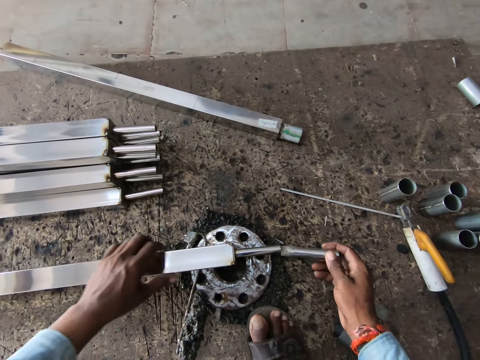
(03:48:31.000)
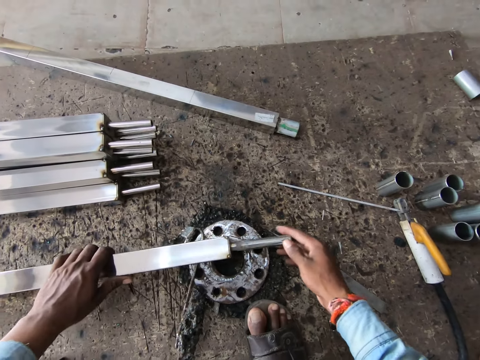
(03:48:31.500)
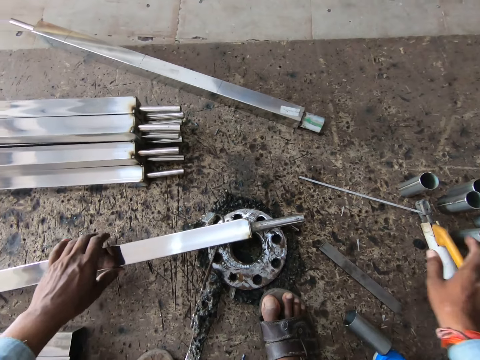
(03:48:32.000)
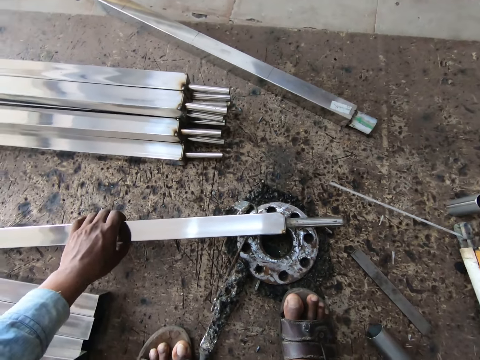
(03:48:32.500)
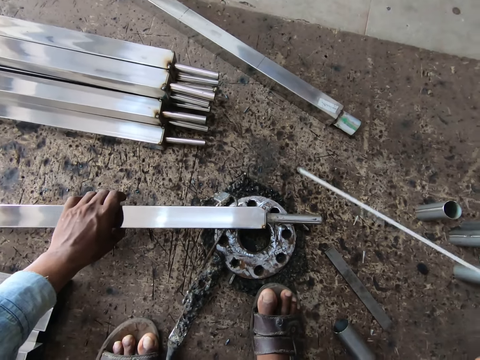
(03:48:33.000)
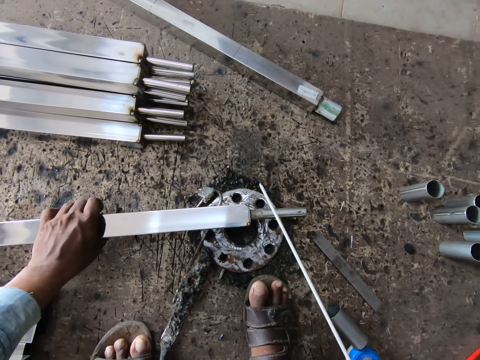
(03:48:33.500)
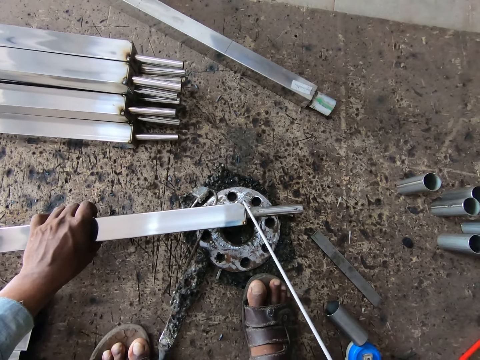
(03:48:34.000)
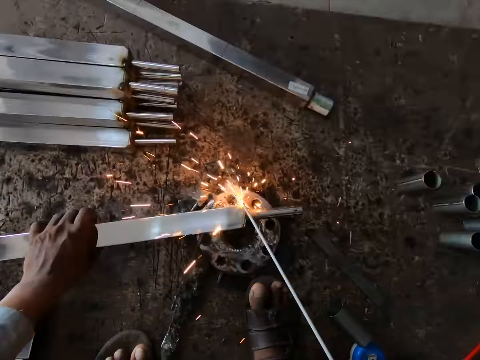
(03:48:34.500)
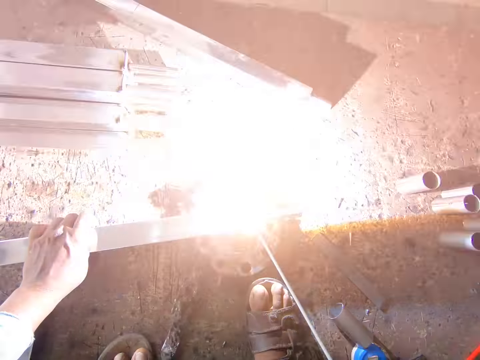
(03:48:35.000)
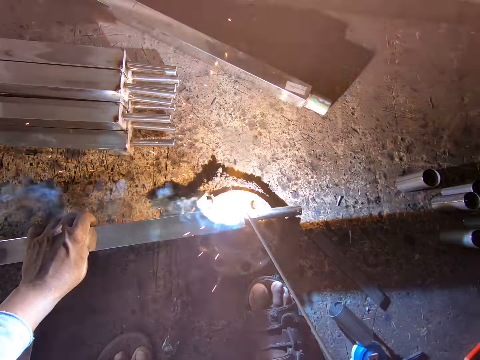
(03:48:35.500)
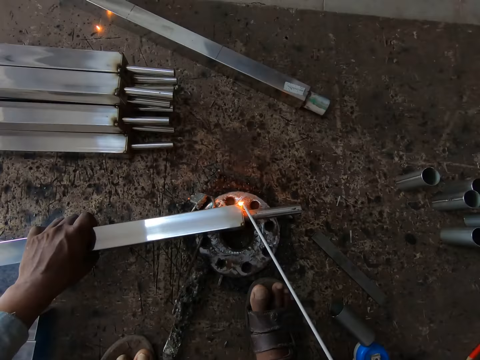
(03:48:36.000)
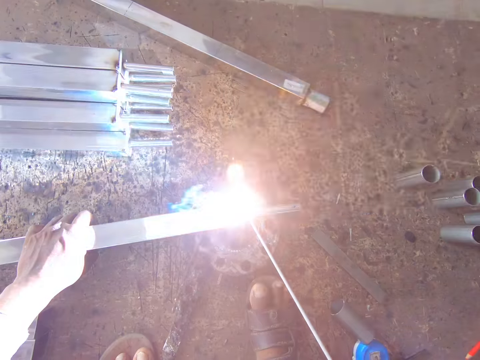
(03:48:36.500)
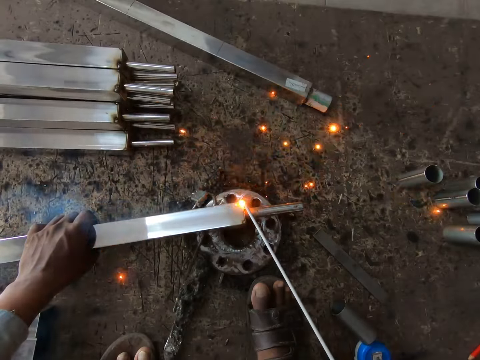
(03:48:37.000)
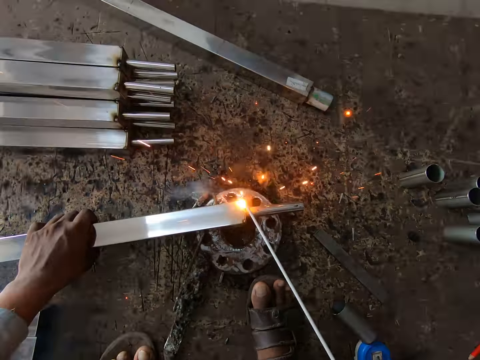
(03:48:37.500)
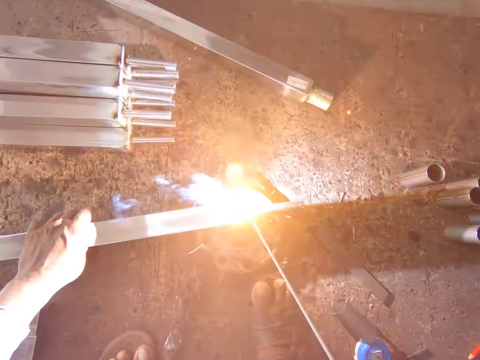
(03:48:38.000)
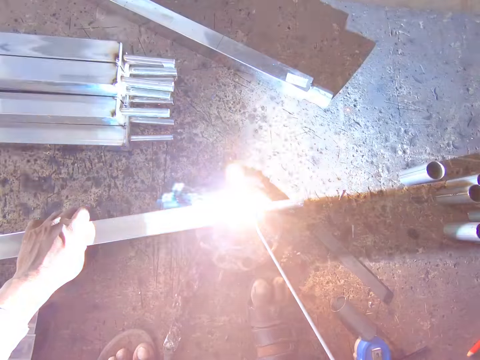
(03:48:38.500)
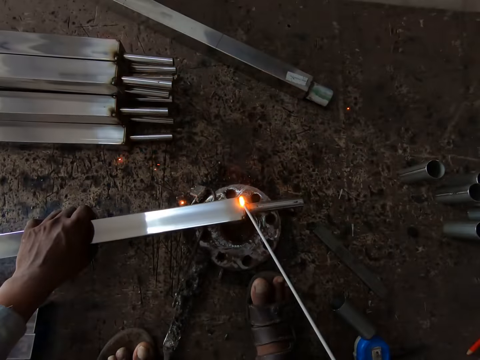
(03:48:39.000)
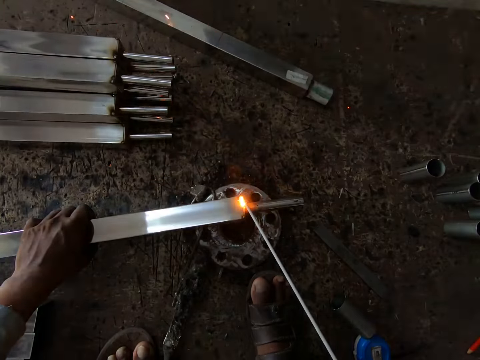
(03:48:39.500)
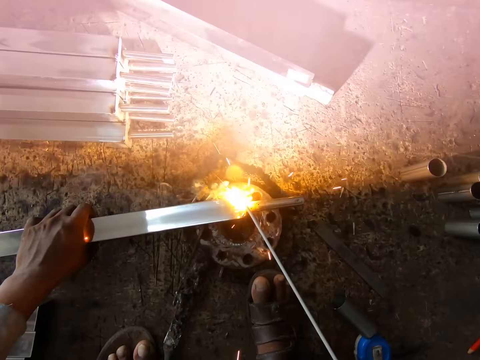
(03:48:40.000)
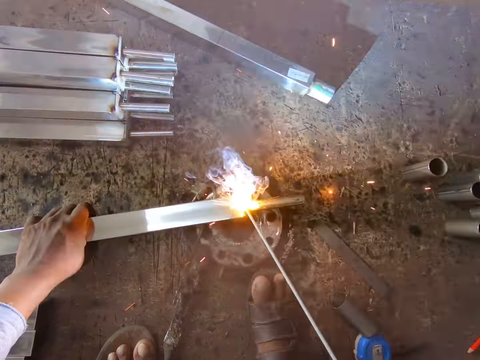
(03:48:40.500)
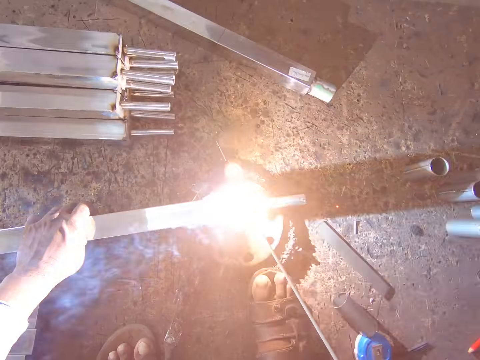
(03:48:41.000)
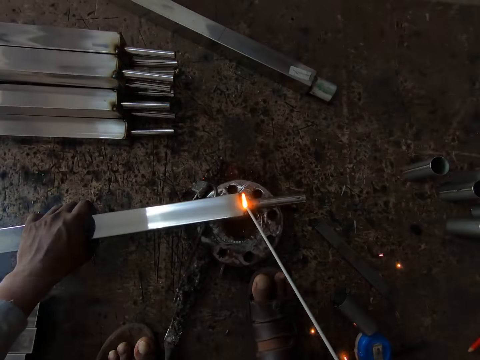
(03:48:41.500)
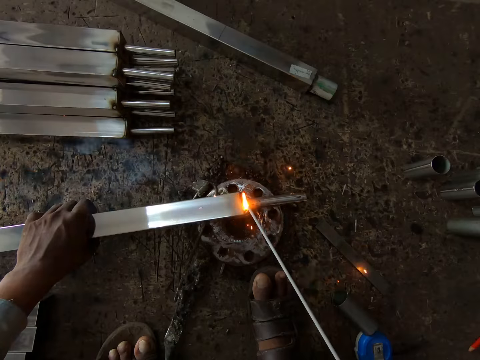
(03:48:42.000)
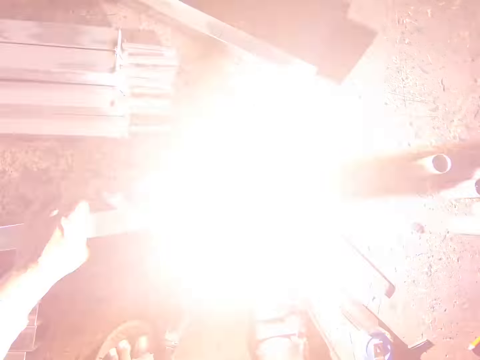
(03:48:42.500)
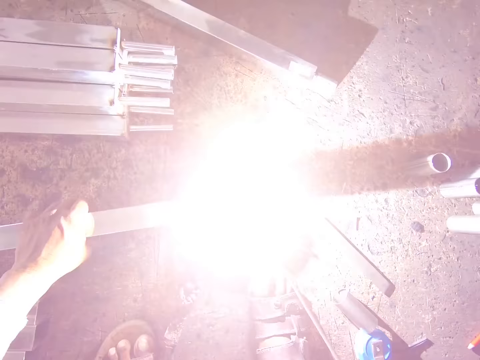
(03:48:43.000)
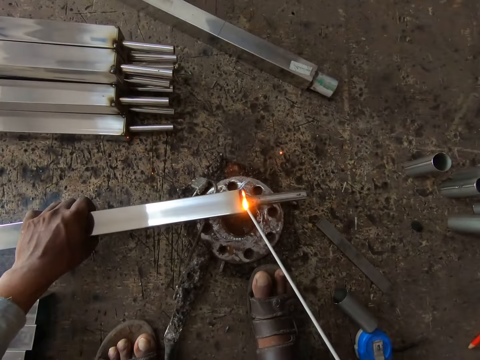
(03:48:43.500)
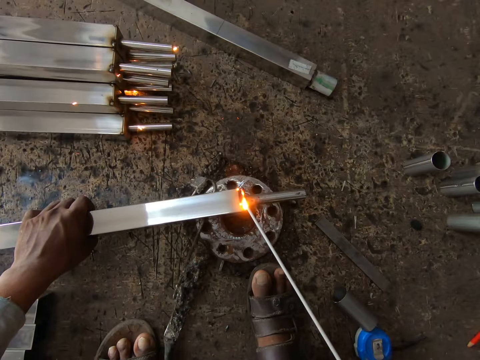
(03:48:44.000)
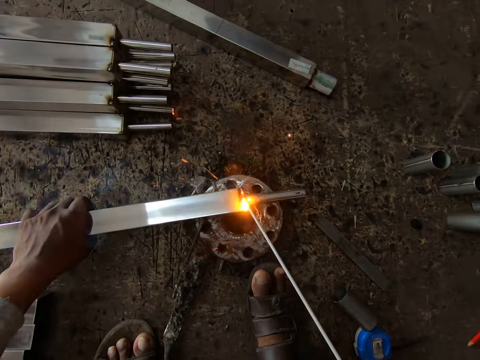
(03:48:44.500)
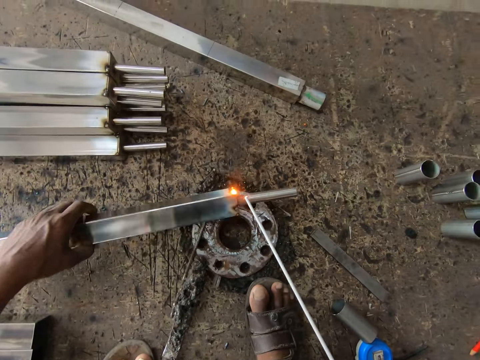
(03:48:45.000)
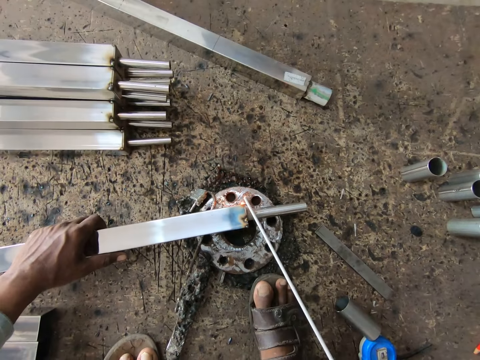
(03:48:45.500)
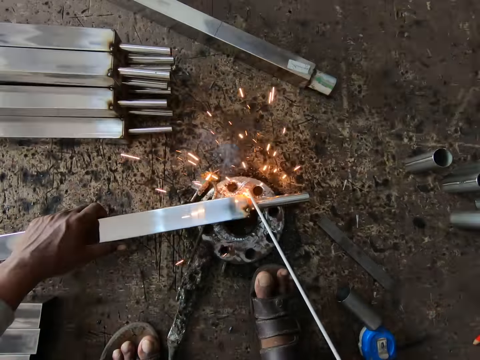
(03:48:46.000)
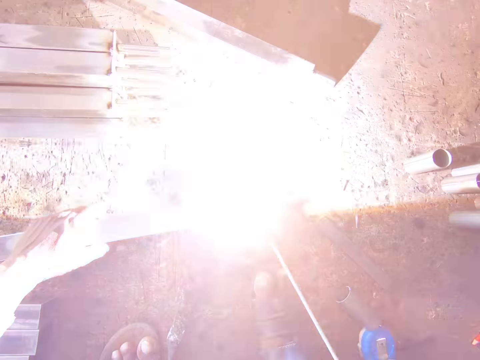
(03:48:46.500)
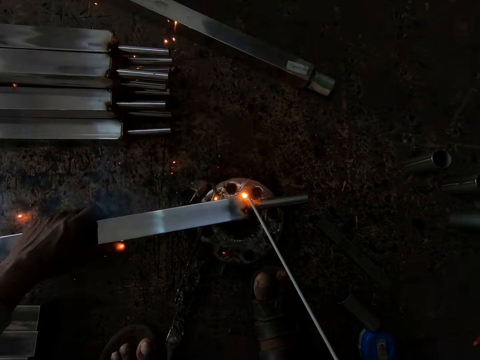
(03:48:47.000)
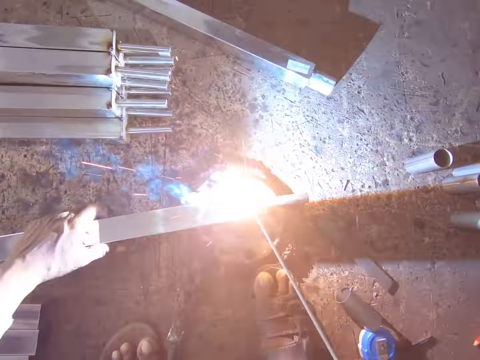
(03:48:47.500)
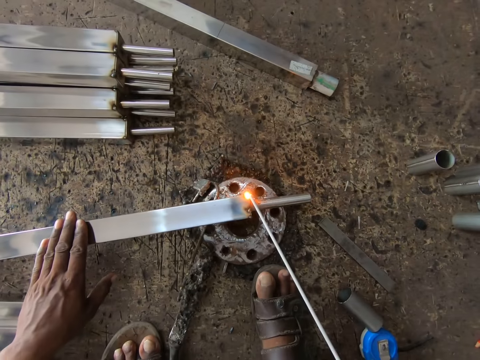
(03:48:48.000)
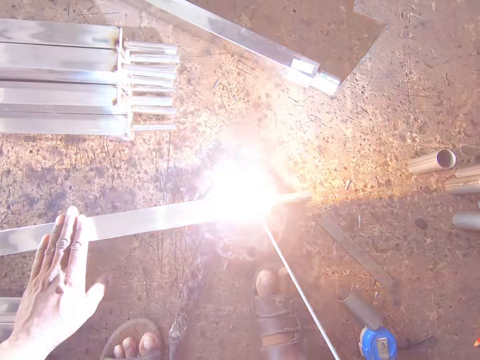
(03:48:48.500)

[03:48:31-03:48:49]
The camera wearer fixes the welding head on the steel rod in his left hand on the flange with his right hand. He picks up the electrode holder from the floor with his right hand. He welds the steel rod in his left hand on the flange with the electrode in the electrode holder in his right hand. He turns the steel rod on the flange with his left hand. He welds the steel rod in his left hand on the flange with the electrode in the electrode holder in his right hand.

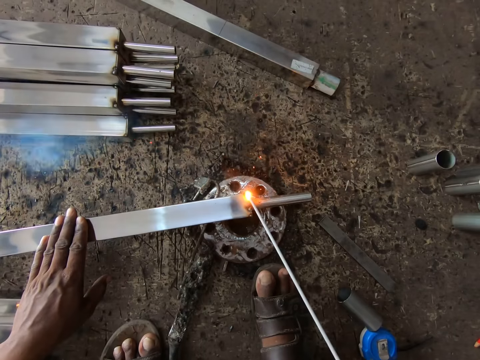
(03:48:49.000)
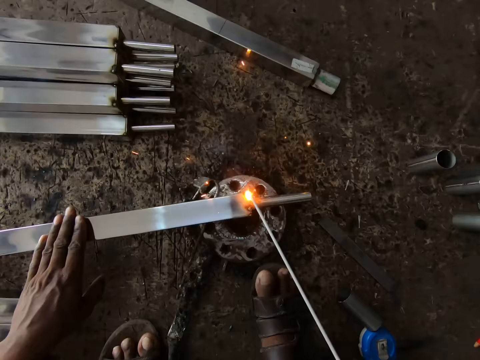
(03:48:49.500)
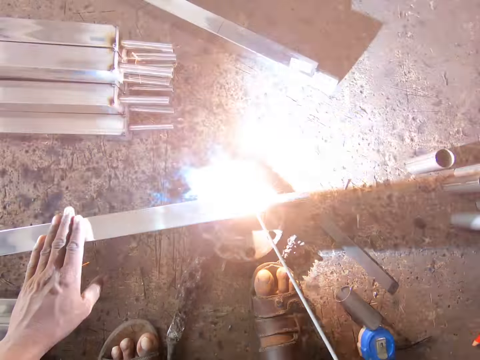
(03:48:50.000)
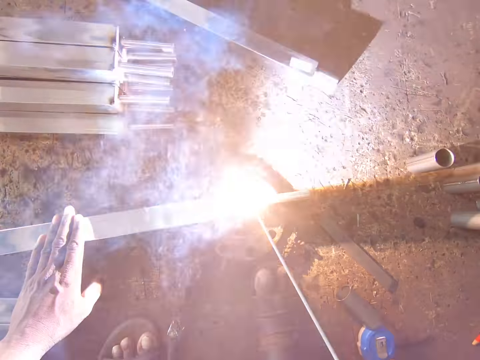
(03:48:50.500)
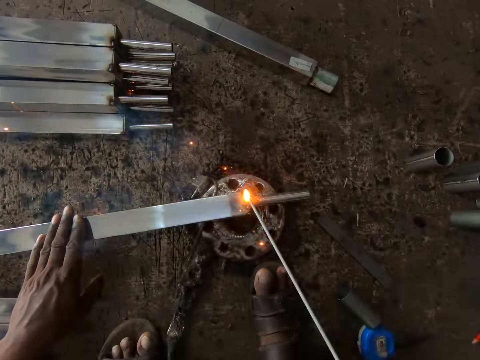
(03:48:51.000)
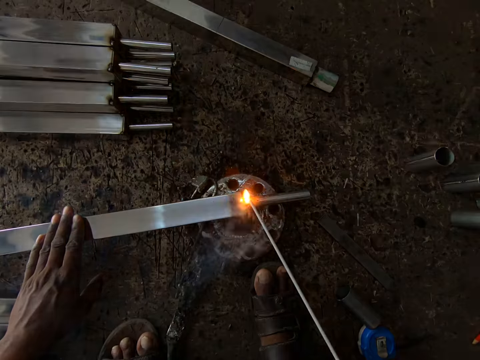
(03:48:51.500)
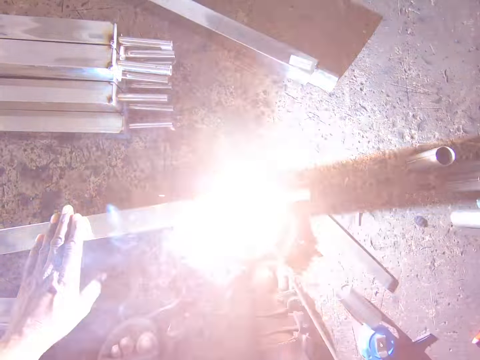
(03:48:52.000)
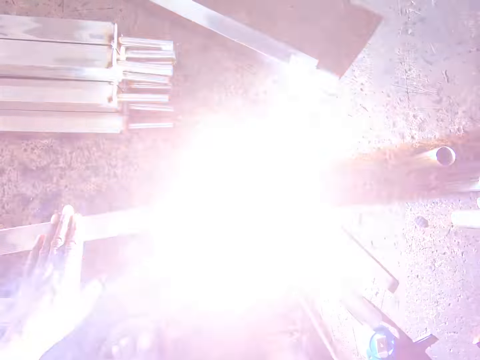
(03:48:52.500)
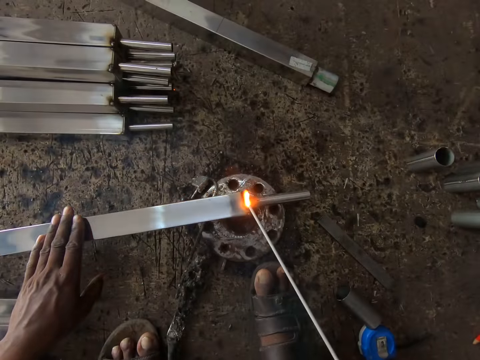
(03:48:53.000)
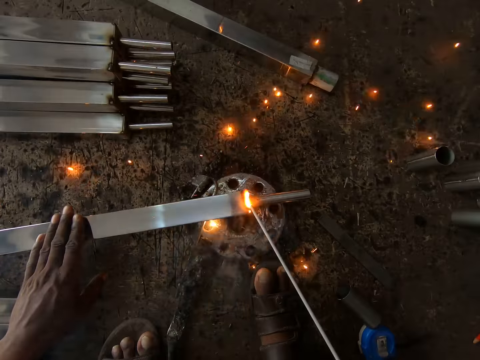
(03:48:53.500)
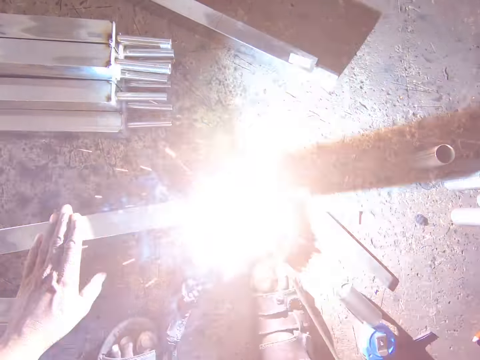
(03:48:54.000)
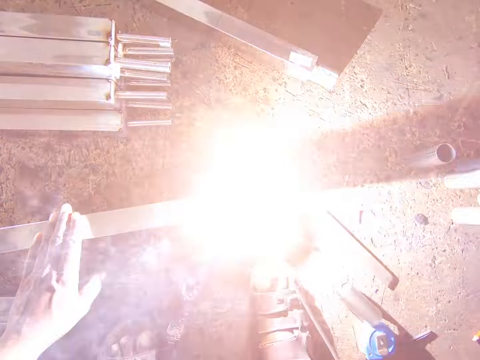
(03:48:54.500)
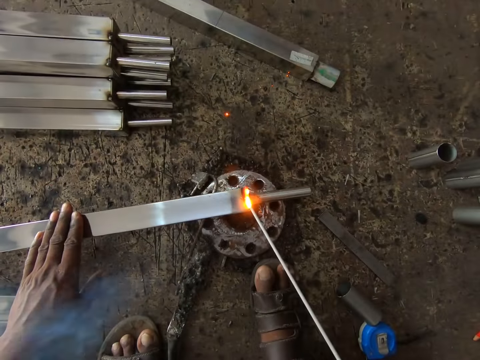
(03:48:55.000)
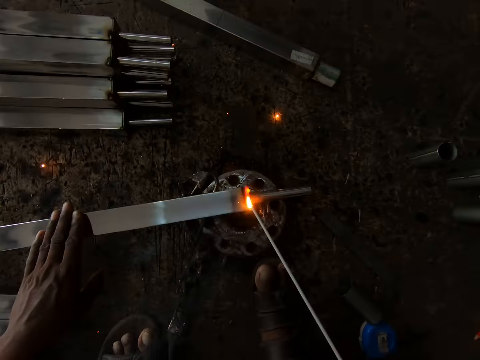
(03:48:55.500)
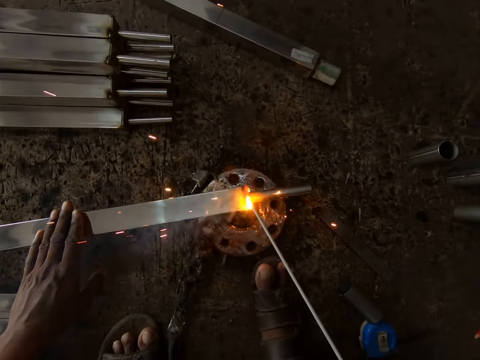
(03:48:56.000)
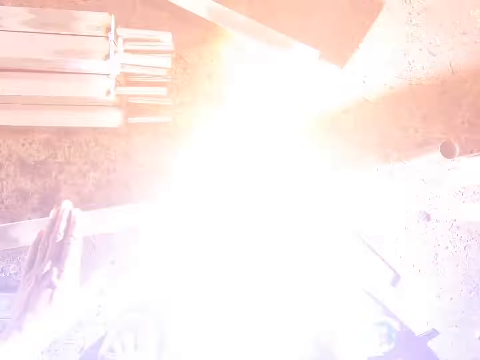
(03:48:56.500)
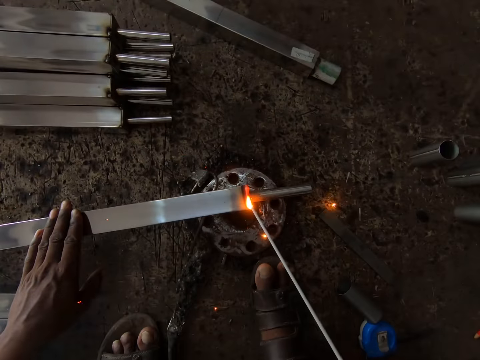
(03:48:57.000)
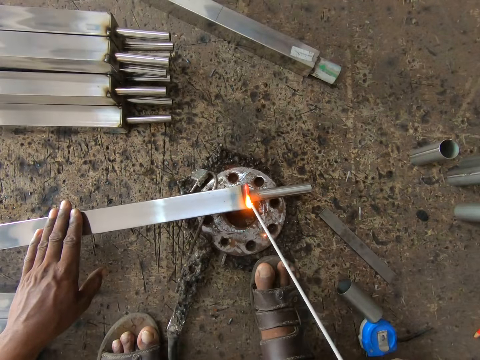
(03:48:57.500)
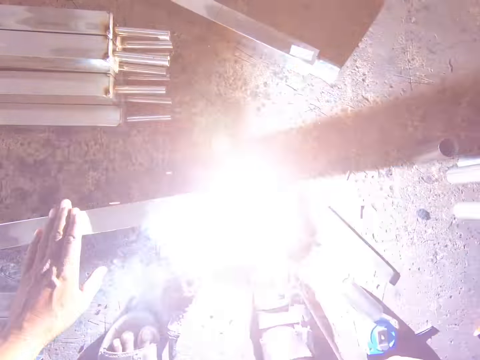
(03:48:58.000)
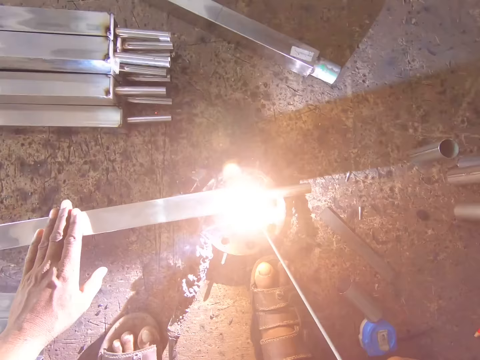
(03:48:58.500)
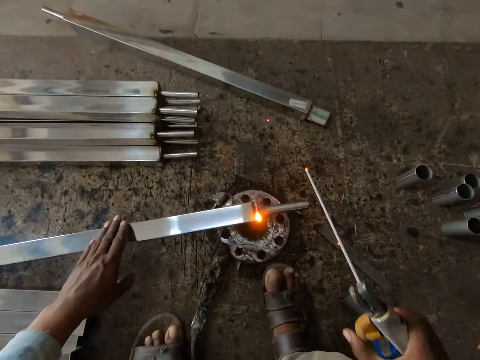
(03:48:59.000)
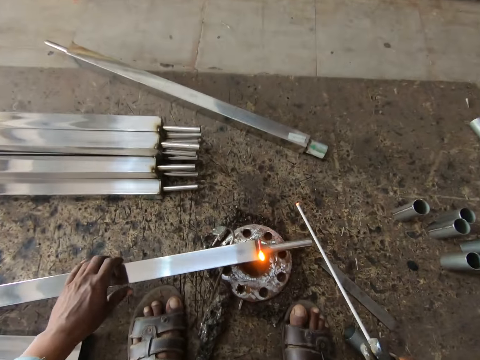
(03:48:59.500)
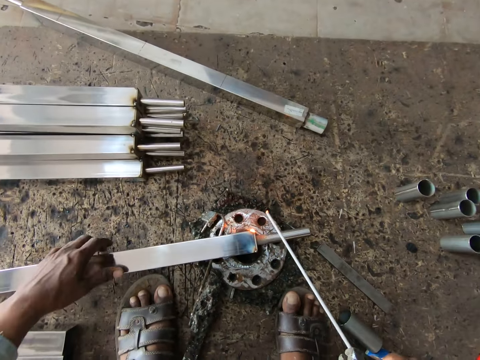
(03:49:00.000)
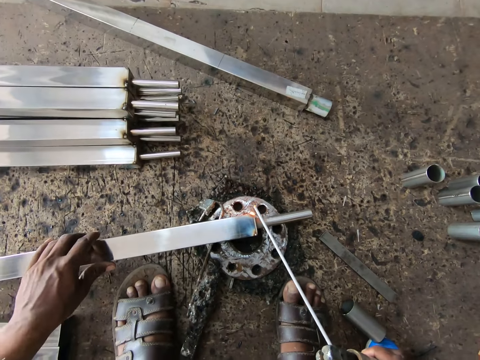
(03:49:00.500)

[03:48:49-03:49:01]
The camera wearer turns the steel rod on the flange with his left hand.
